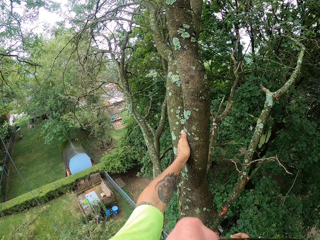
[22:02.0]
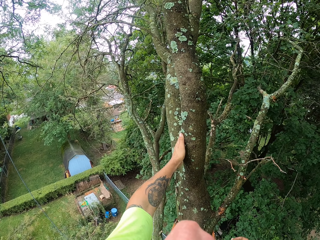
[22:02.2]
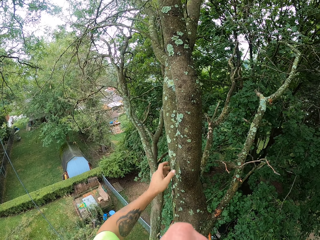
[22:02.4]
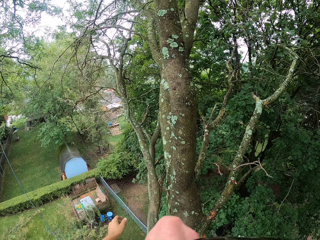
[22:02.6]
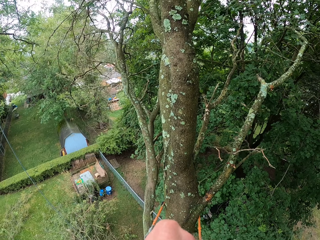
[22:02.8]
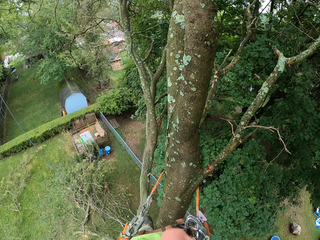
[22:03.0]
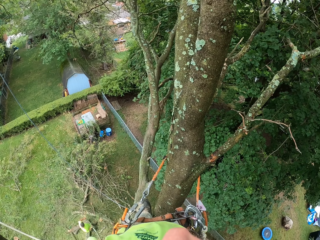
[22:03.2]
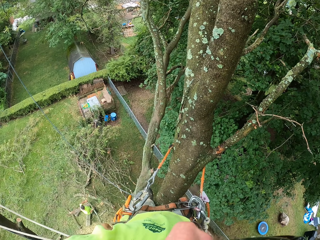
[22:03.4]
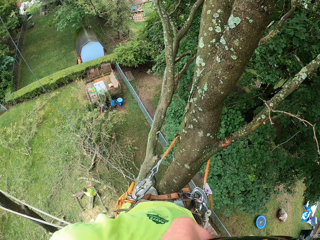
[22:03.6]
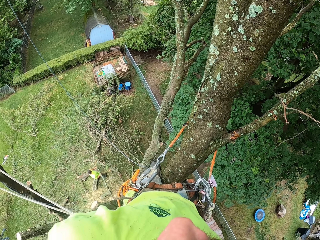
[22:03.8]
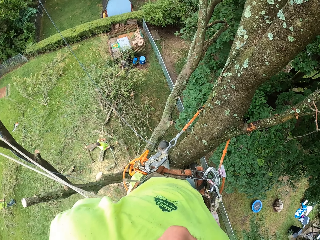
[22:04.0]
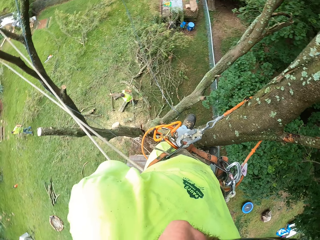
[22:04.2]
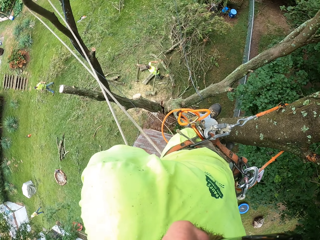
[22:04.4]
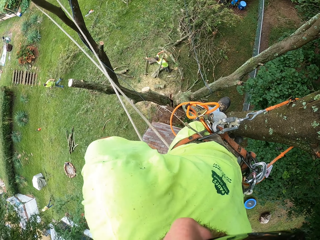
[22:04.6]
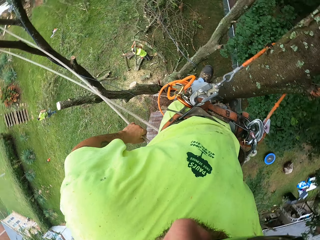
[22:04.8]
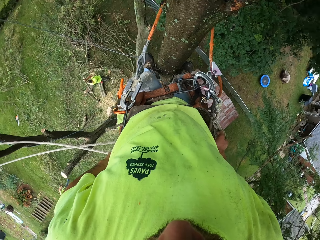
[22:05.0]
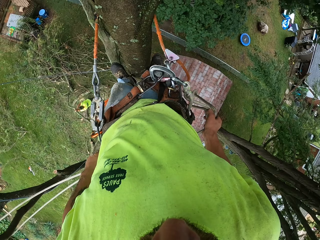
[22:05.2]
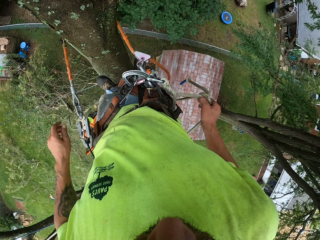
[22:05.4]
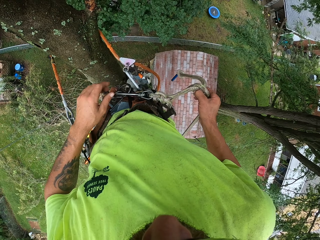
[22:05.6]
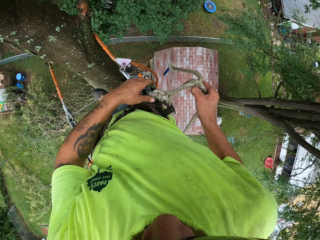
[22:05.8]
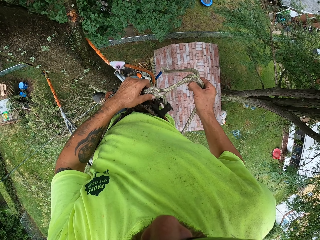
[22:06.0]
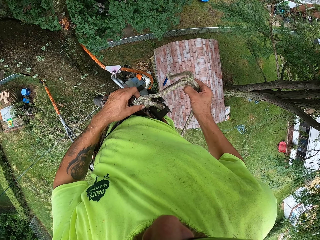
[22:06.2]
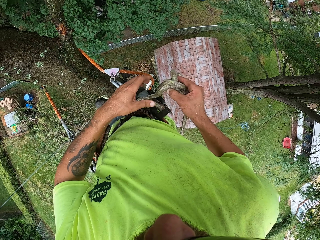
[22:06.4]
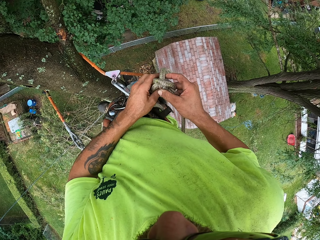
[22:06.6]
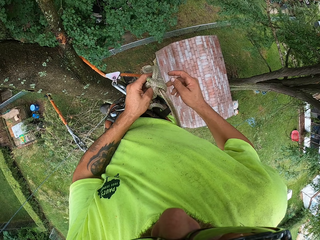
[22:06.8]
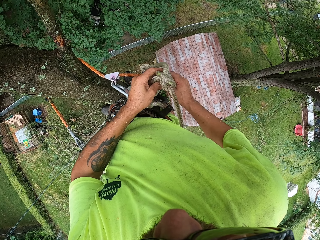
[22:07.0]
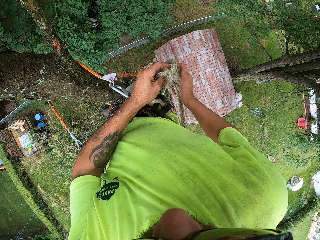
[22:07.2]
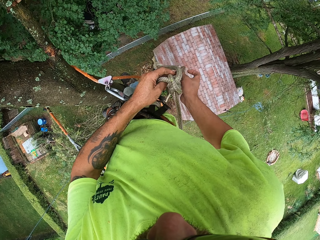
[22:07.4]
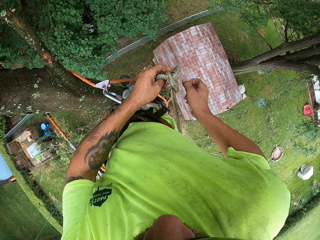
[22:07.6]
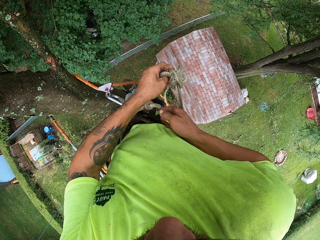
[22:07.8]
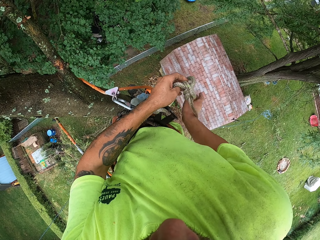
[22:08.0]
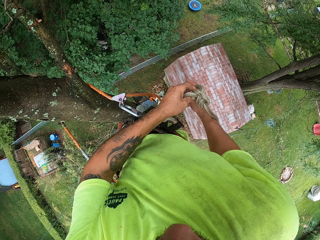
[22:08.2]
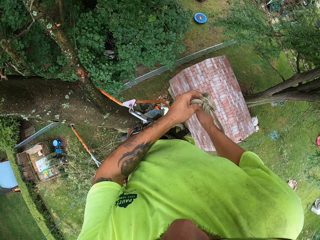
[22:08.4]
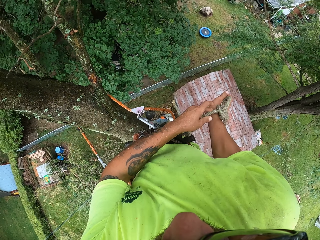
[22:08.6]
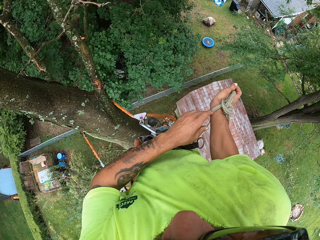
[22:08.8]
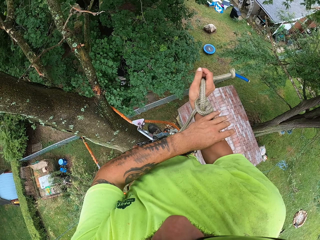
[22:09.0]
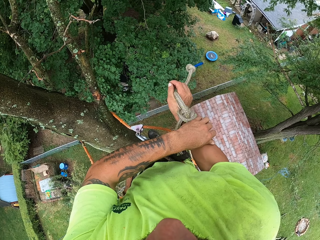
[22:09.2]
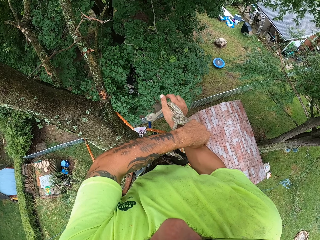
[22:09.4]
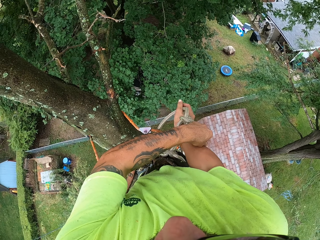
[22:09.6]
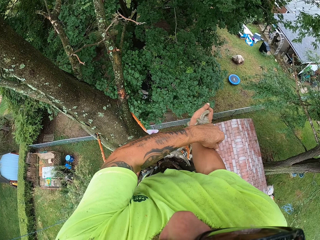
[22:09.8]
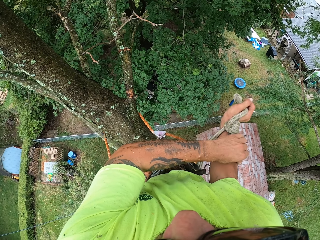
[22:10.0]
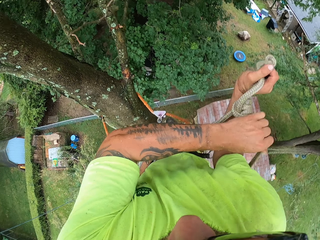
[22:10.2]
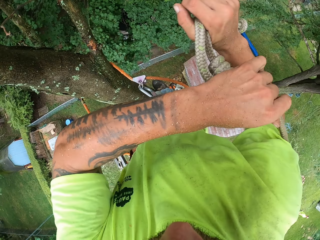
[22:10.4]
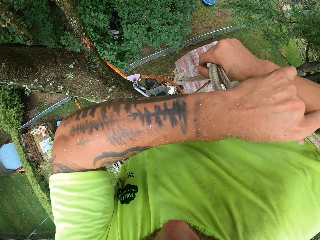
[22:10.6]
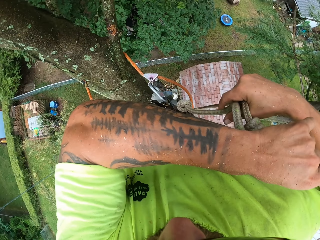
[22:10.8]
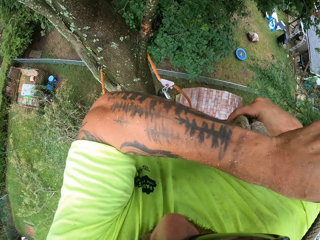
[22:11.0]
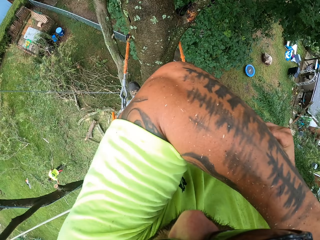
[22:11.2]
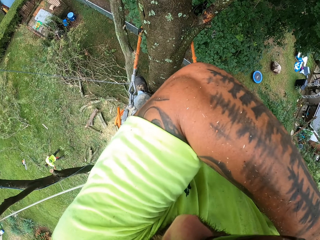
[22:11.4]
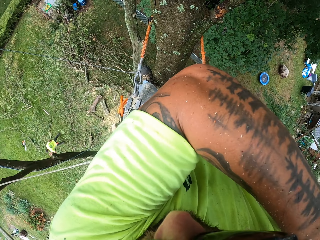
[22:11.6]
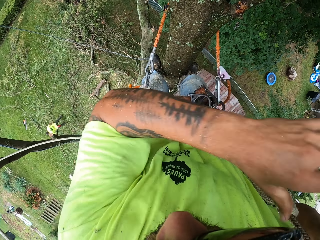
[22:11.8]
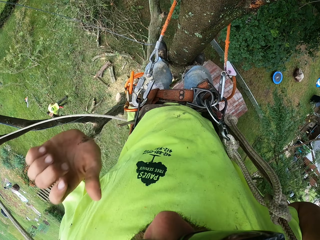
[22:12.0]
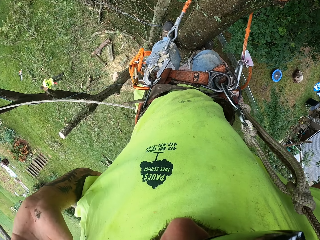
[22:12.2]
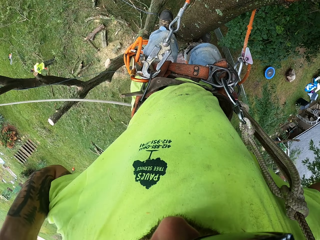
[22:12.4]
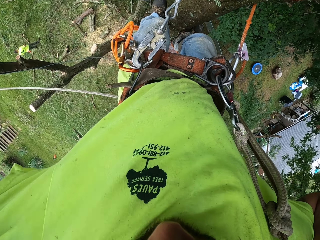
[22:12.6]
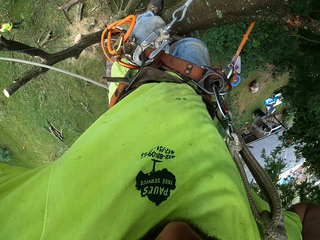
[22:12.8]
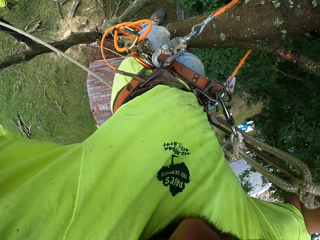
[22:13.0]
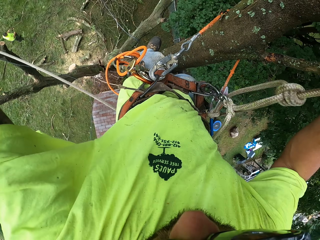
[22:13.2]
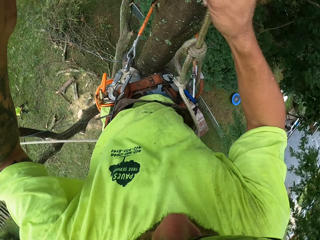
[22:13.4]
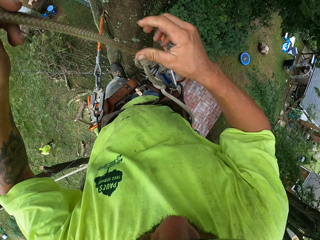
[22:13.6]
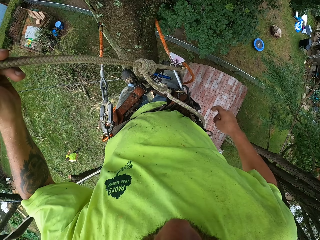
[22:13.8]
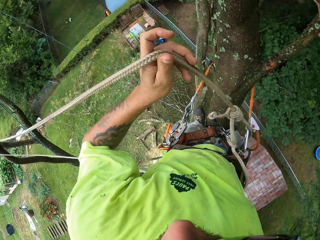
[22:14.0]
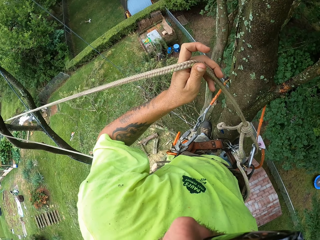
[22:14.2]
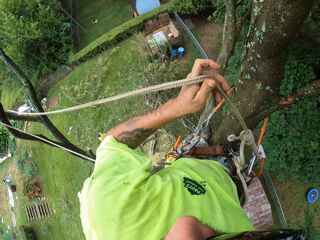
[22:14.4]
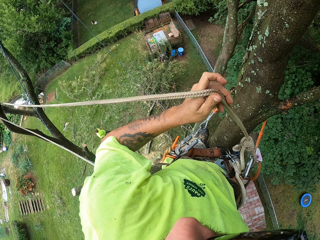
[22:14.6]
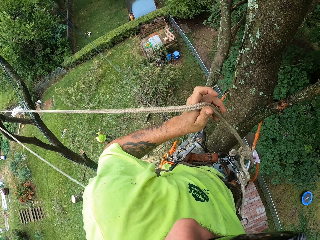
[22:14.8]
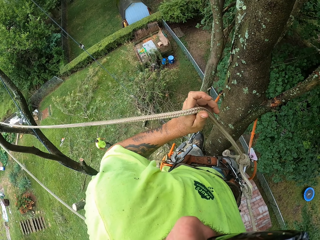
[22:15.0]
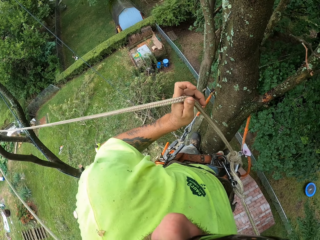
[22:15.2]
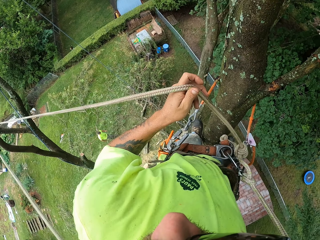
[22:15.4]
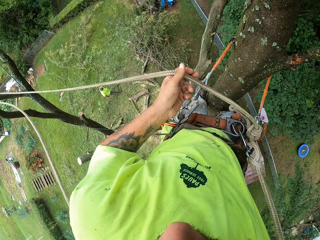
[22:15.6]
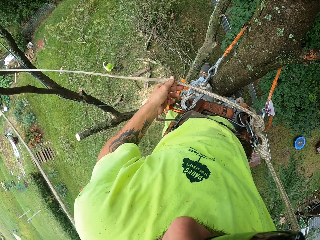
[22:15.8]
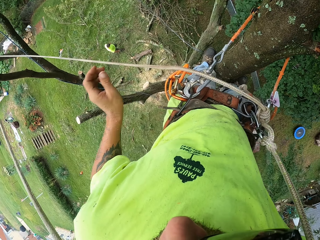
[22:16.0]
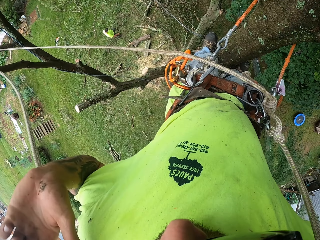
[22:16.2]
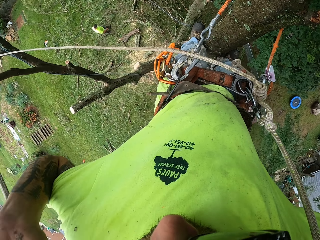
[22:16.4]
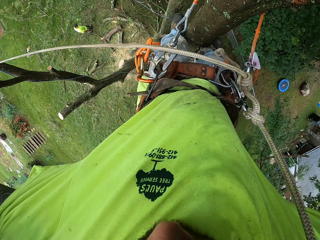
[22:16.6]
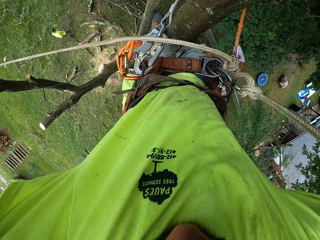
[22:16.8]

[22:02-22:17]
A person moves the branch with the left hand. The camera wearer holds the rope with his right hand. He adjusts the rope with both hands. He holds the rope with both hands. He lifts the rope with the right hand.

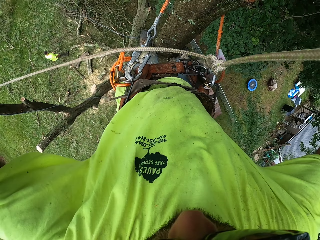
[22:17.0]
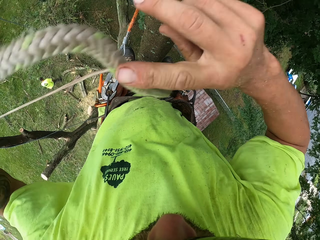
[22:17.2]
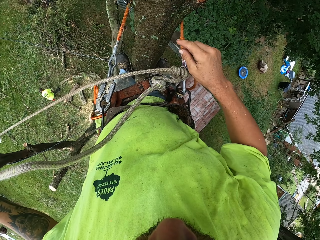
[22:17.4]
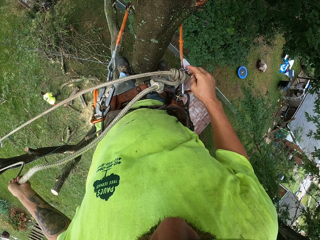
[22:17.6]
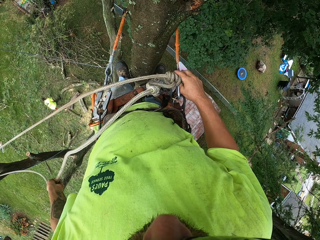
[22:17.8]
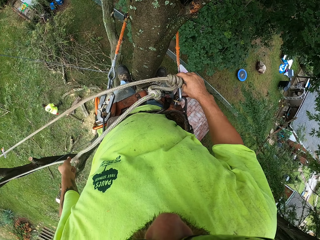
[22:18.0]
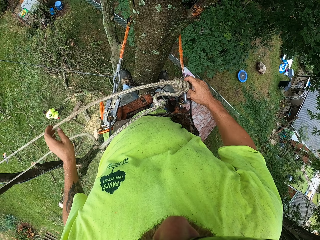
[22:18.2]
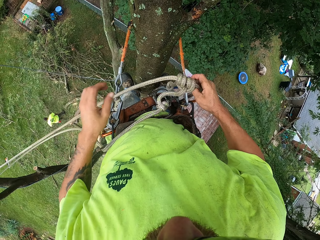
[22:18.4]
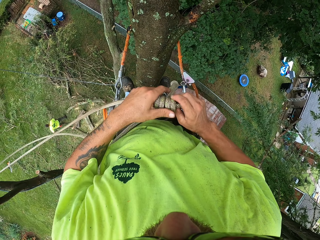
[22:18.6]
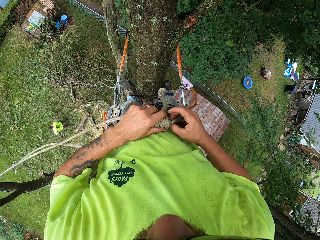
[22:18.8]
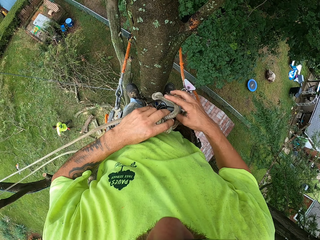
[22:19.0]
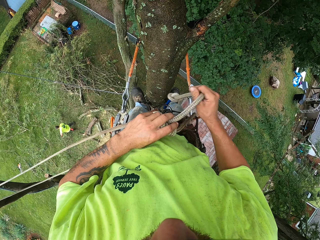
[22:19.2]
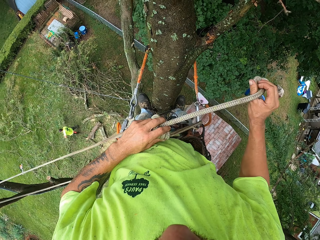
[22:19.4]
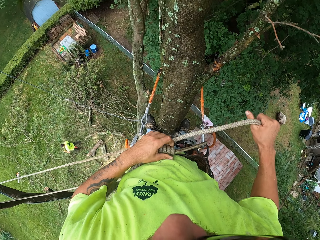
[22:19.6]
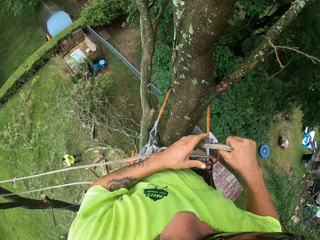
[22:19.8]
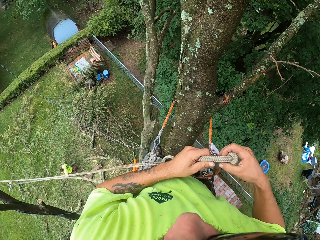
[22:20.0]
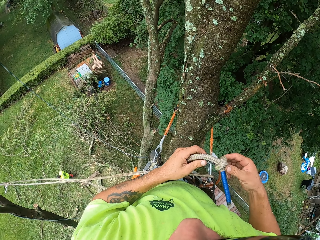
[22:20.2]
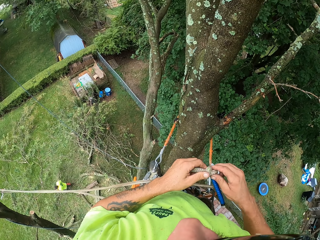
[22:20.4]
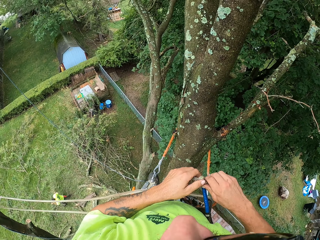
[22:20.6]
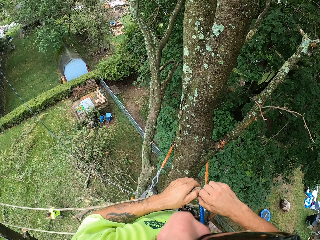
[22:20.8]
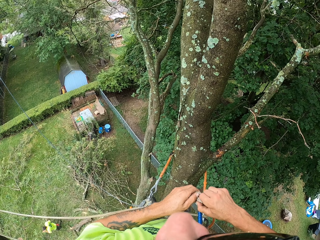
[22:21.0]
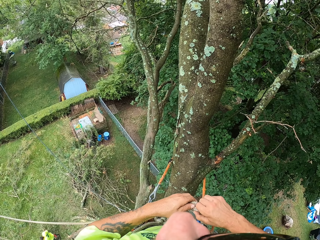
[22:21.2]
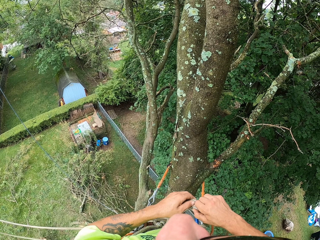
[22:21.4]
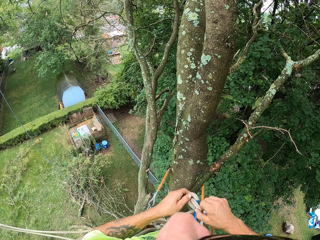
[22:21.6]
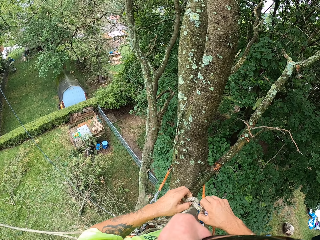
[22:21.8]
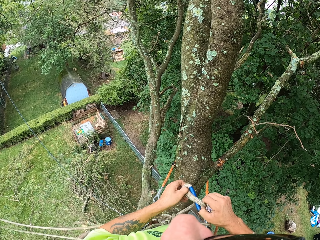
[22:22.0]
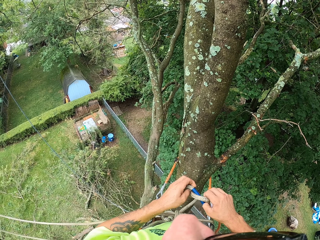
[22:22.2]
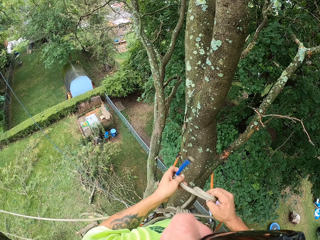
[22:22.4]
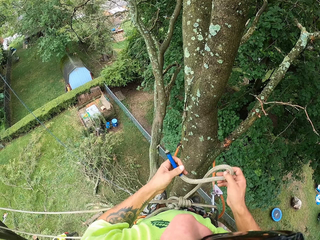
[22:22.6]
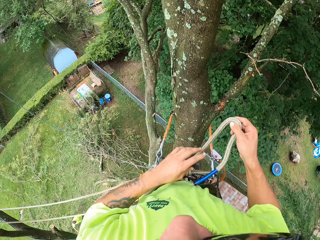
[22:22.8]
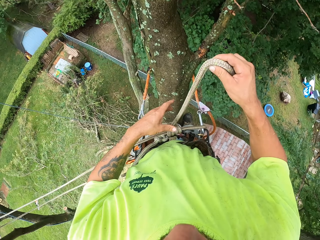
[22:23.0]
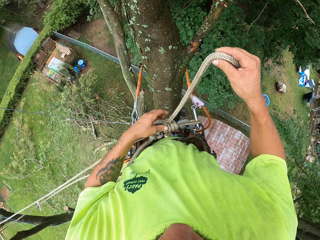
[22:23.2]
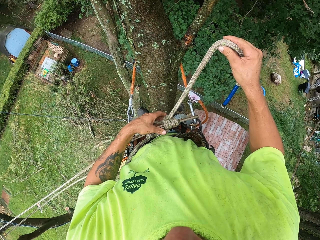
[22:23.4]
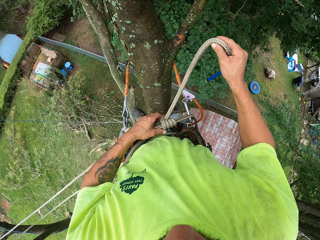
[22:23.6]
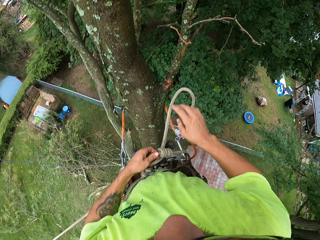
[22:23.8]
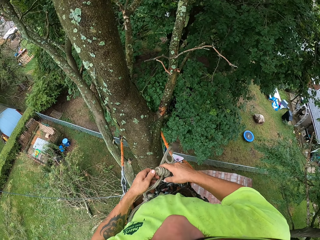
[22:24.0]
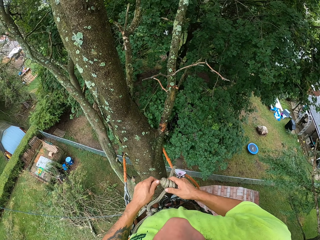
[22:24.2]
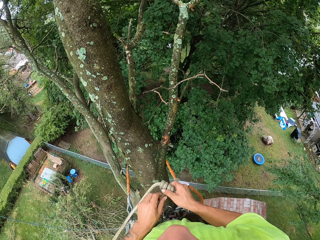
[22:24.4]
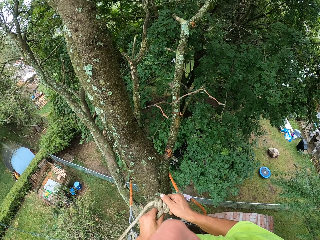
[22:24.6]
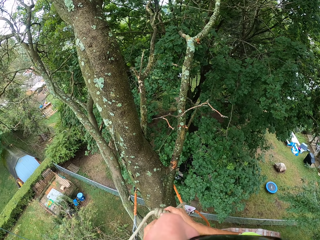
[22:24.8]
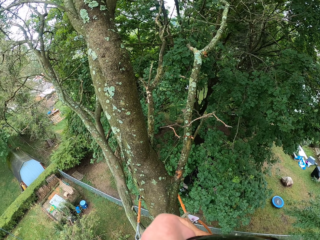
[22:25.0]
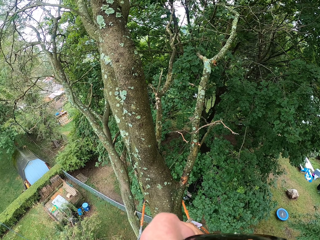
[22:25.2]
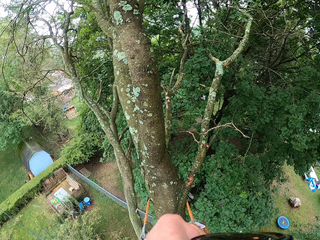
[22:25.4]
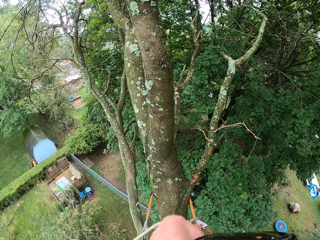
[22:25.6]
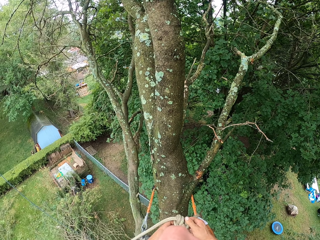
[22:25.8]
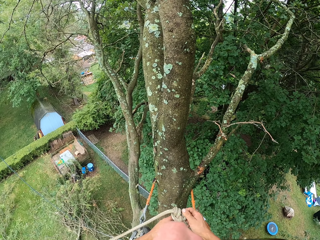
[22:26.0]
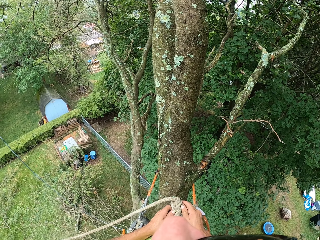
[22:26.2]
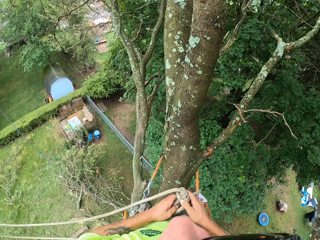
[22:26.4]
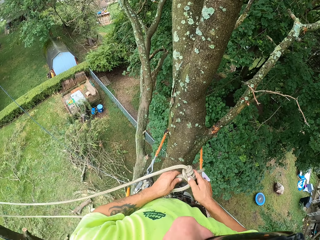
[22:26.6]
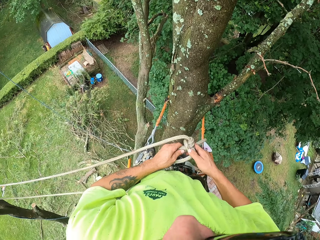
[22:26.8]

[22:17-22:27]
The camera wearer unties the rope with both hands. They unfold the rope with both hands.
